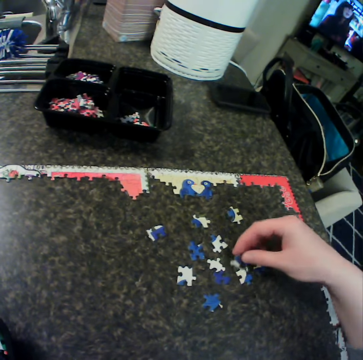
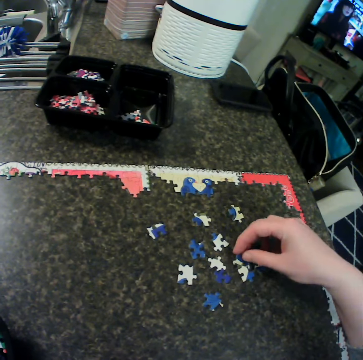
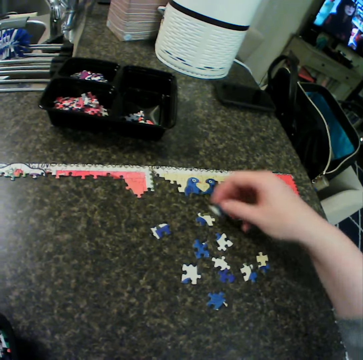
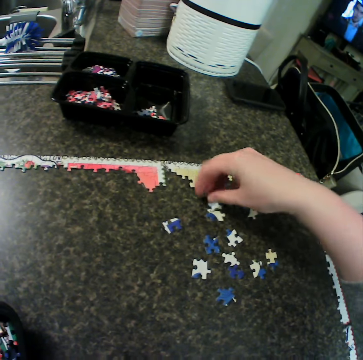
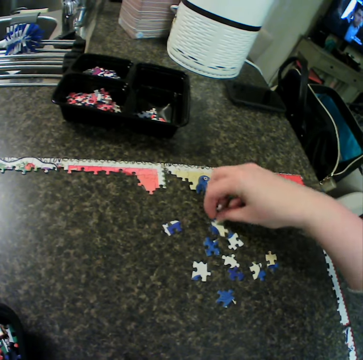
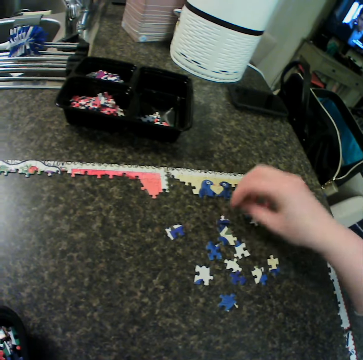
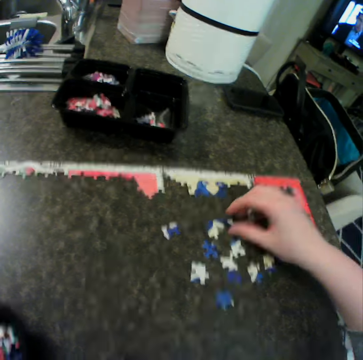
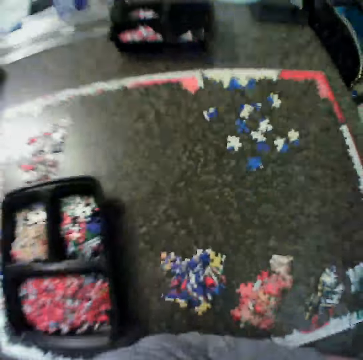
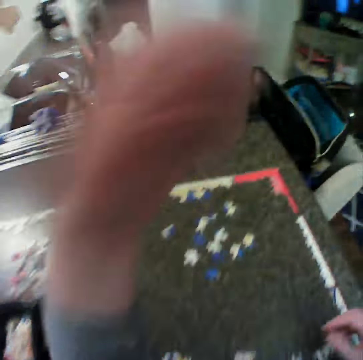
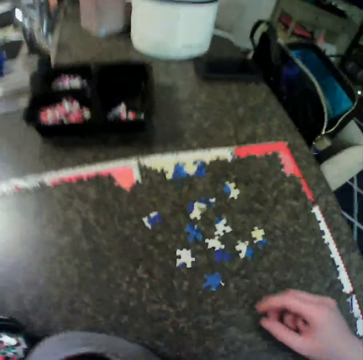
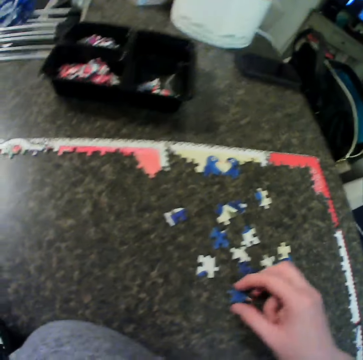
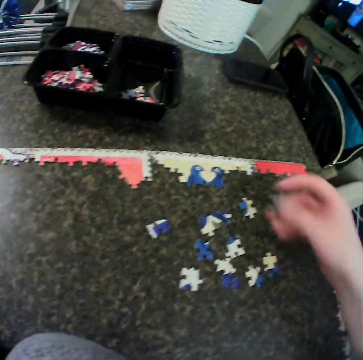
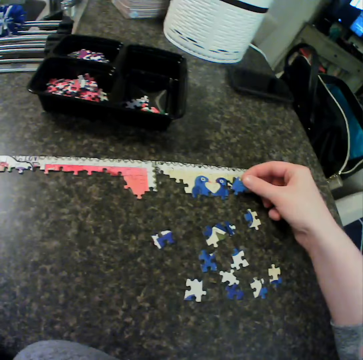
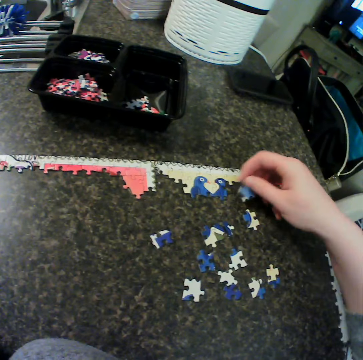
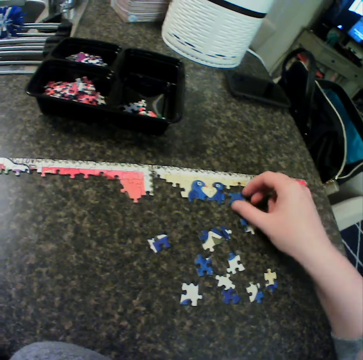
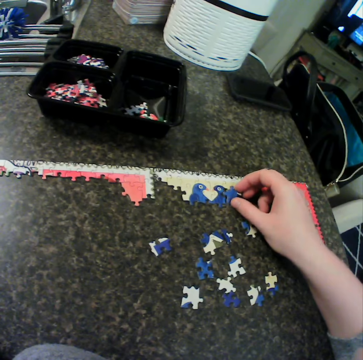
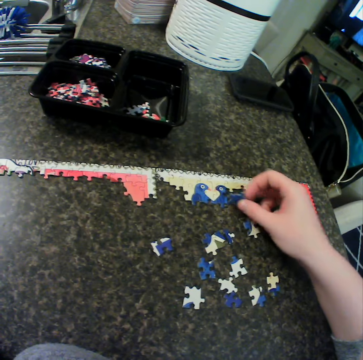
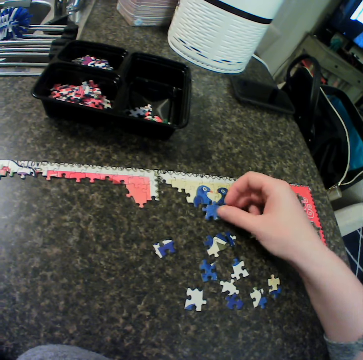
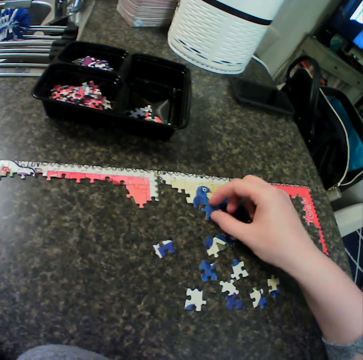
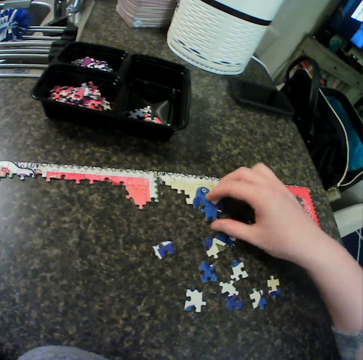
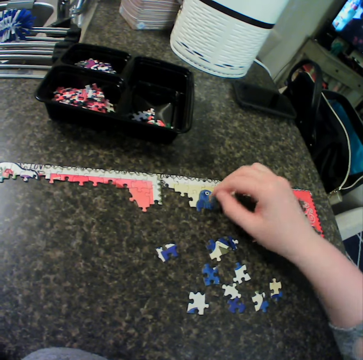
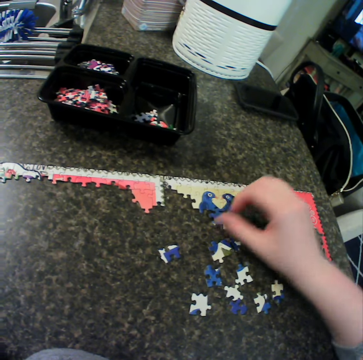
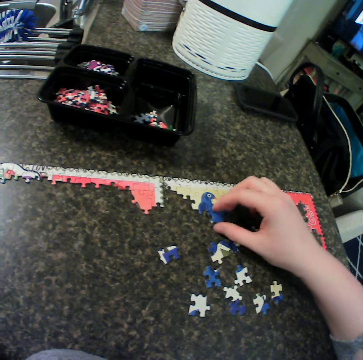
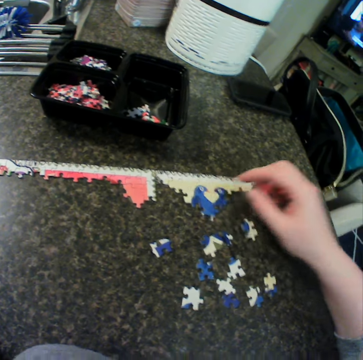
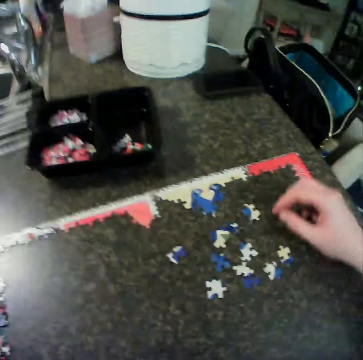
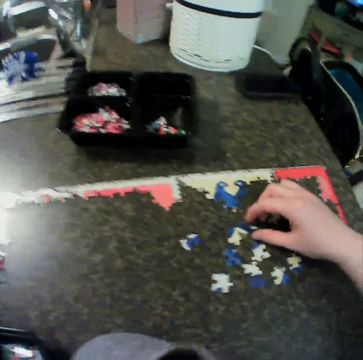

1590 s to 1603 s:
The camera wearer fits a puzzle piece and moves the puzzle piece. They fix puzzles together. They move the puzzle piece, remove the hand from the puzzle piece and turn the puzzle piece. They move a hand. They pick up a puzzle. They fix the puzzle. They turn the puzzle piece, drop the puzzle piece and move the puzzle piece. They pick up the puzzle piece, fit the puzzle piece, lift the puzzle piece and fit the puzzle piece.

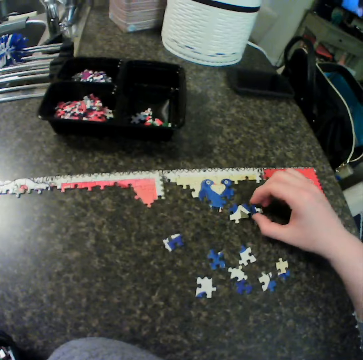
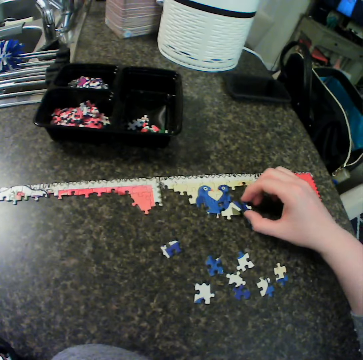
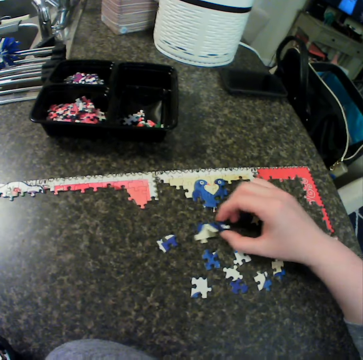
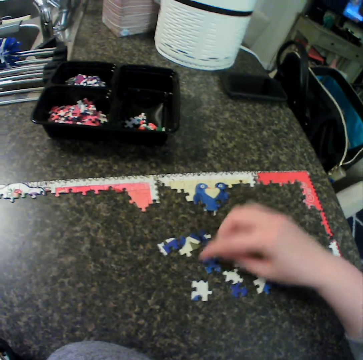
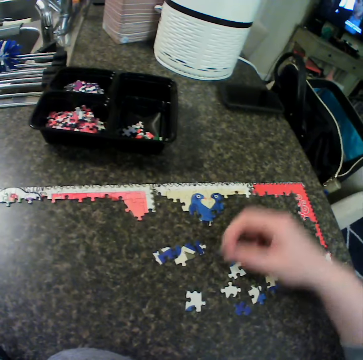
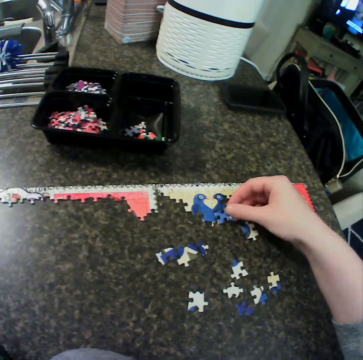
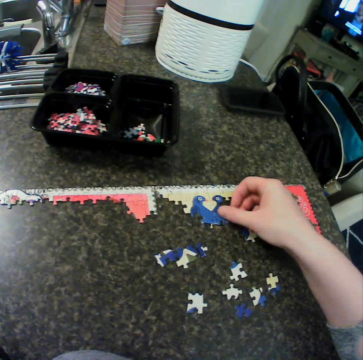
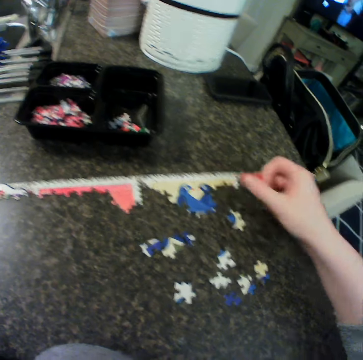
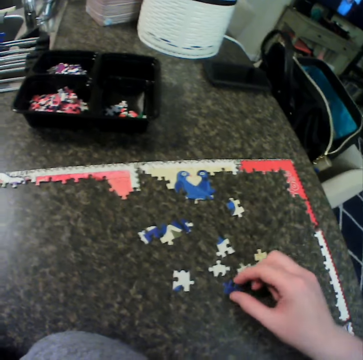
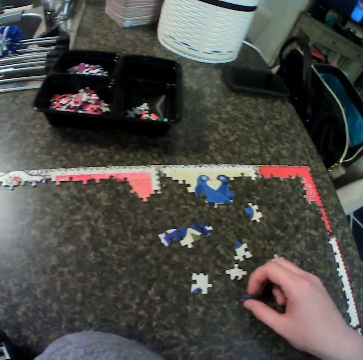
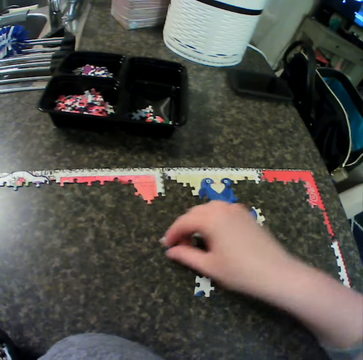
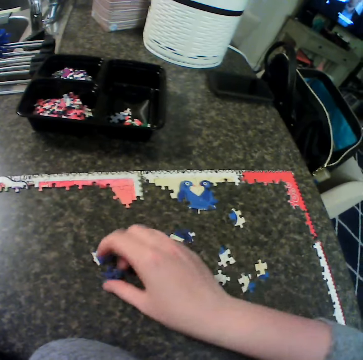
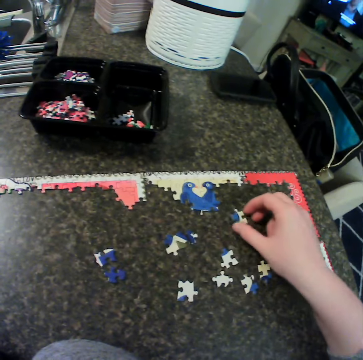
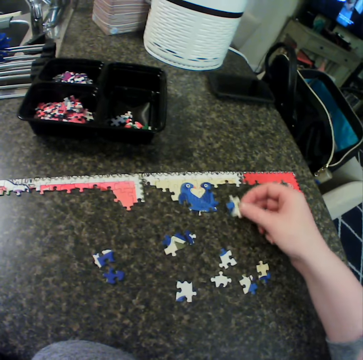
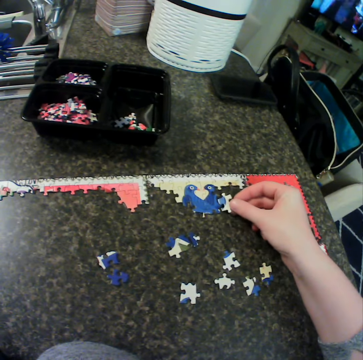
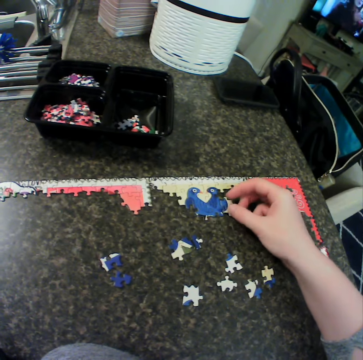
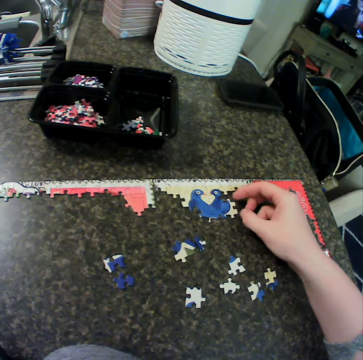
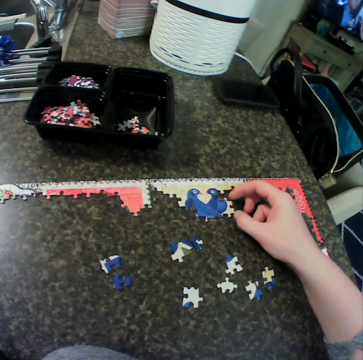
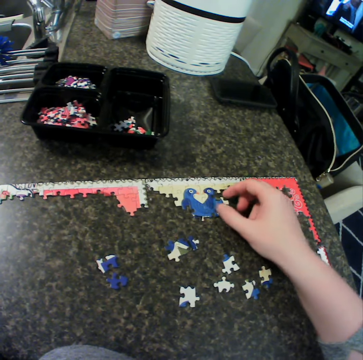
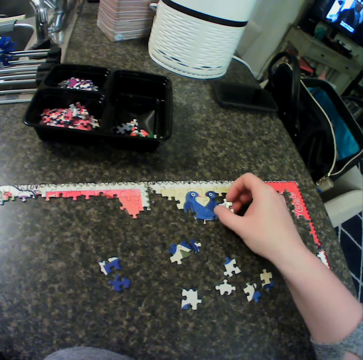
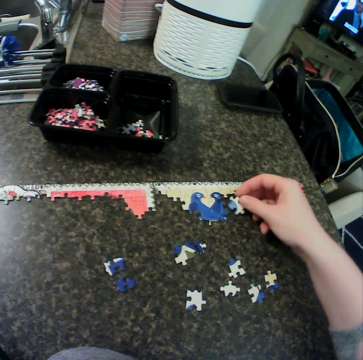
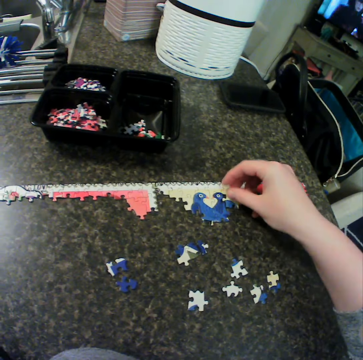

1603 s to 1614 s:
The camera wearer picks another puzzle piece. They fit the puzzle piece, move the puzzle piece and drop the puzzle piece. They pick a puzzle piece and fit the puzzle piece. They pick a puzzle piece and drop the puzzle piece. They pick a puzzle piece and fit the puzzle piece. They lift the puzzle piece and fit the puzzle piece.

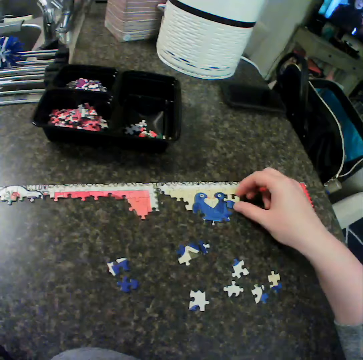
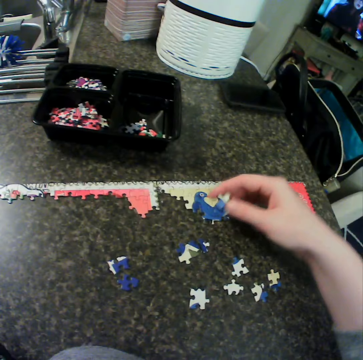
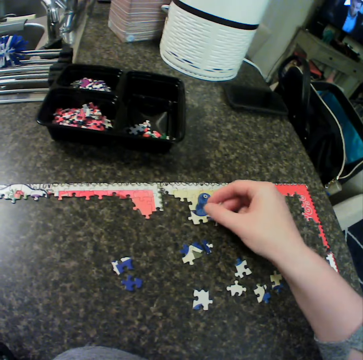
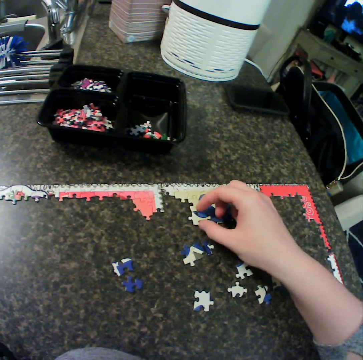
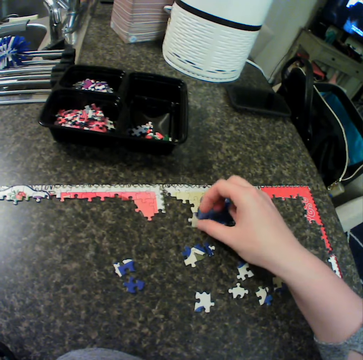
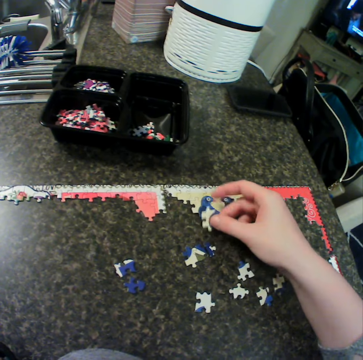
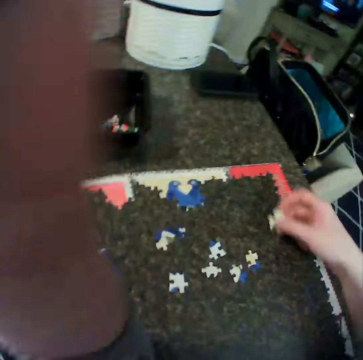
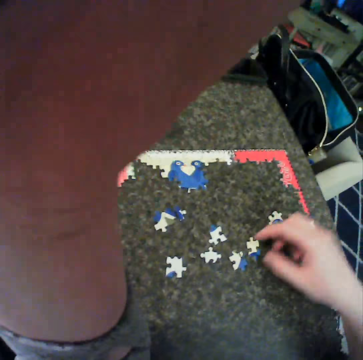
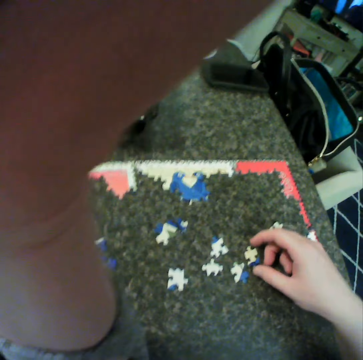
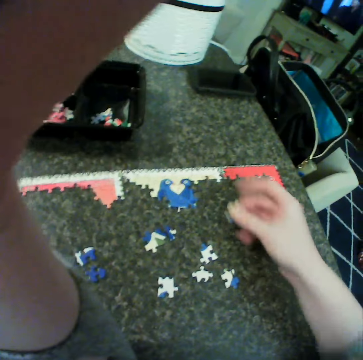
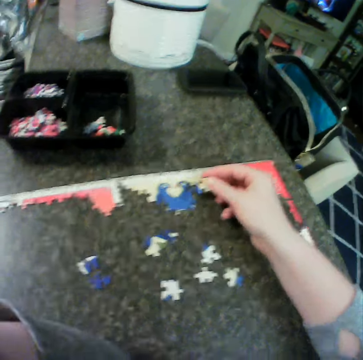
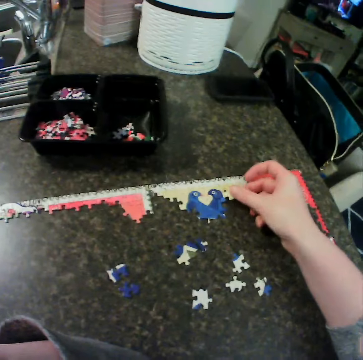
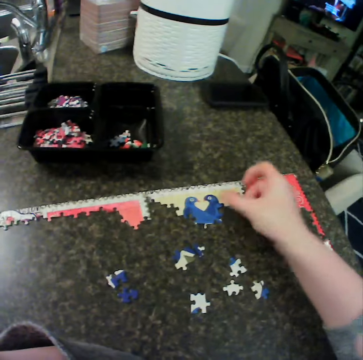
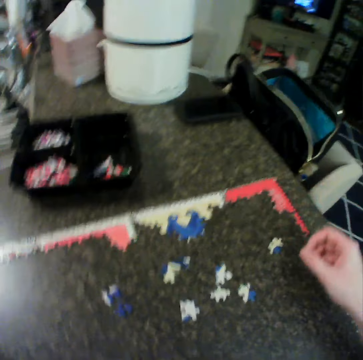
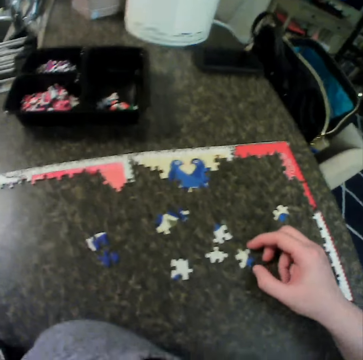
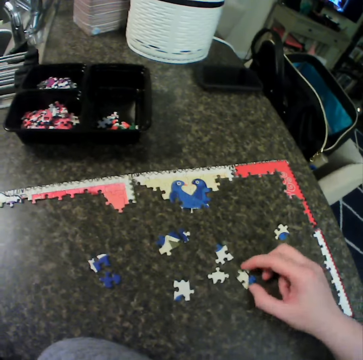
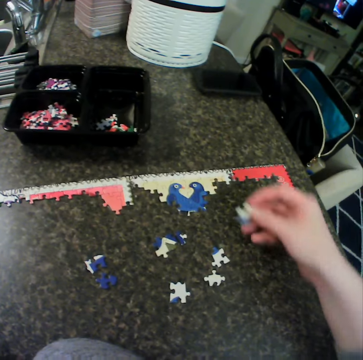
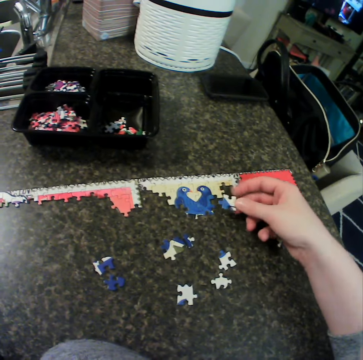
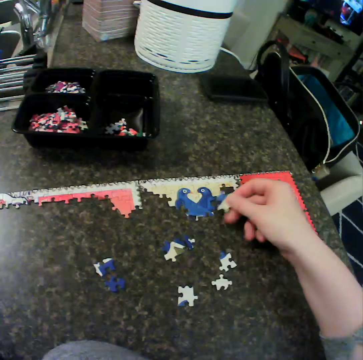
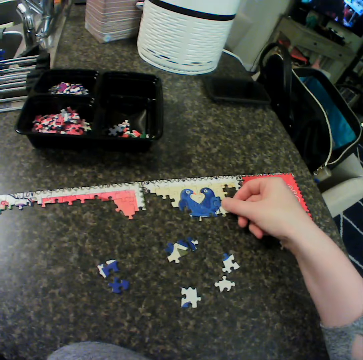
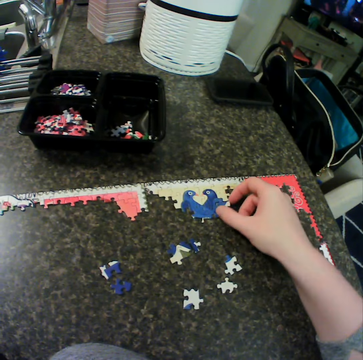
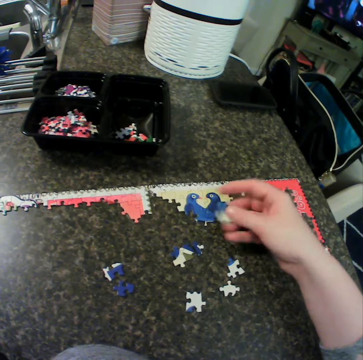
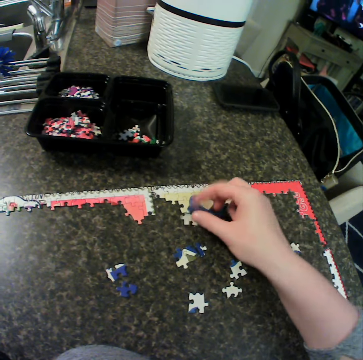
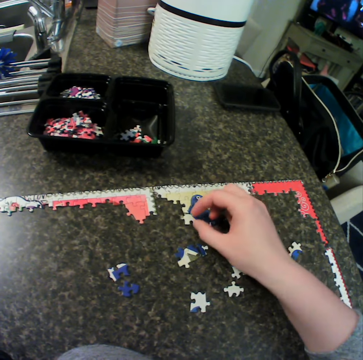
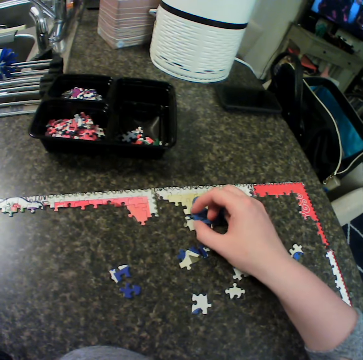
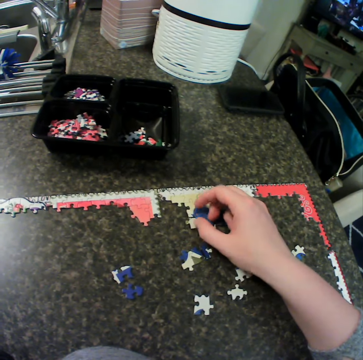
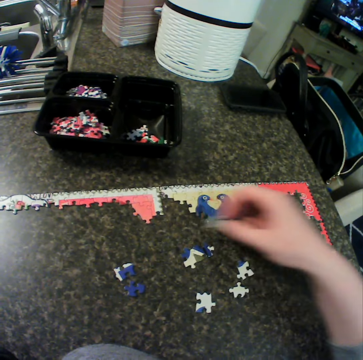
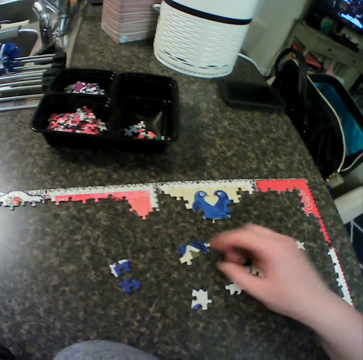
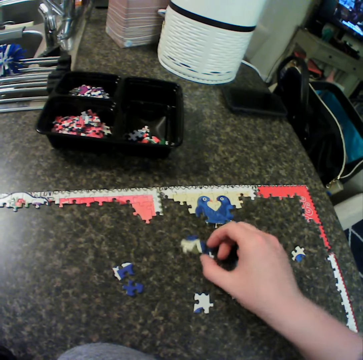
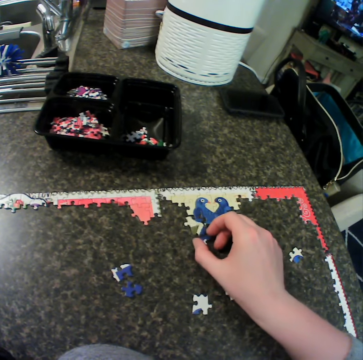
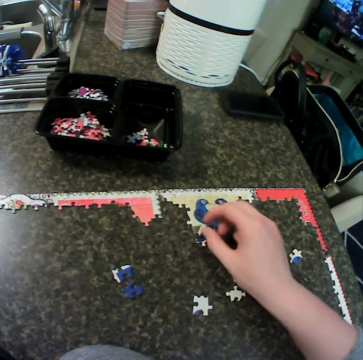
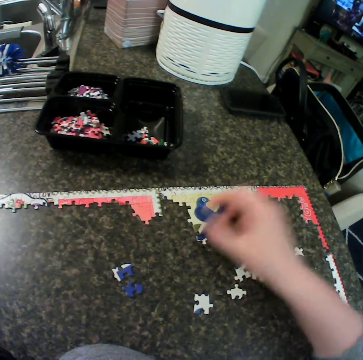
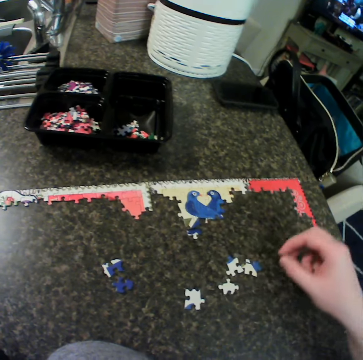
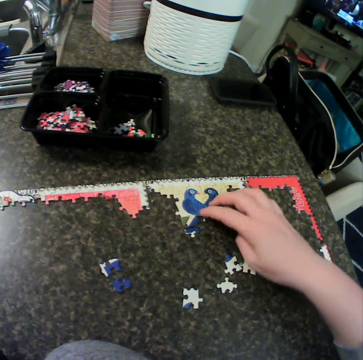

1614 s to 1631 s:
The camera wearer picks a puzzle piece, drops the puzzle piece and fits the puzzle piece. They lift the puzzle piece and move the left hand. They drop the puzzle on the table. They pick another puzzle piece and fit the puzzle piece. They pick a puzzle piece and fit the puzzle piece. They turn the puzzle piece and fit the puzzle piece. They pick a puzzle piece and fit the puzzle piece. They pick a puzzle piece and drop the puzzle piece. They move the puzzle piece and fit the puzzle piece. They move the right hand.
